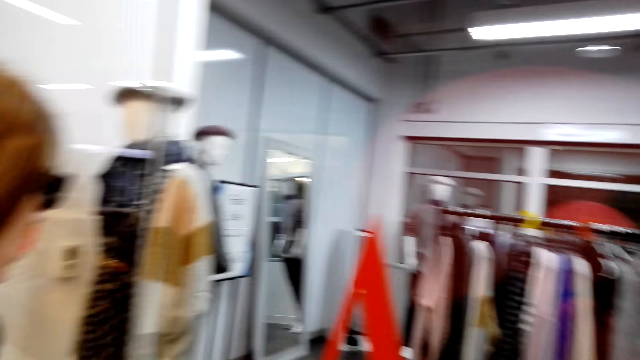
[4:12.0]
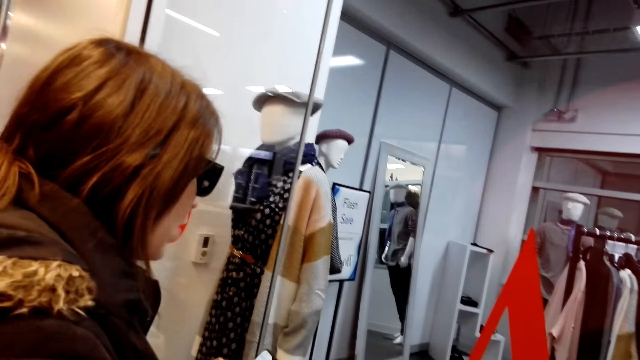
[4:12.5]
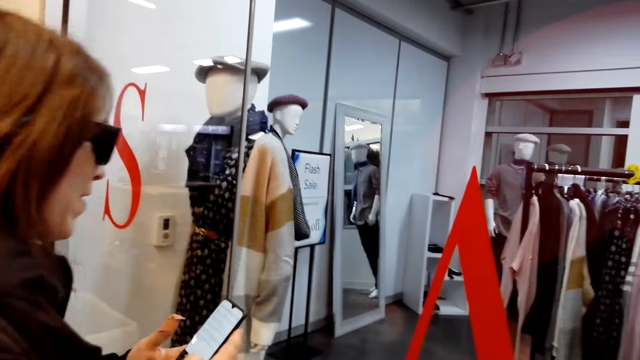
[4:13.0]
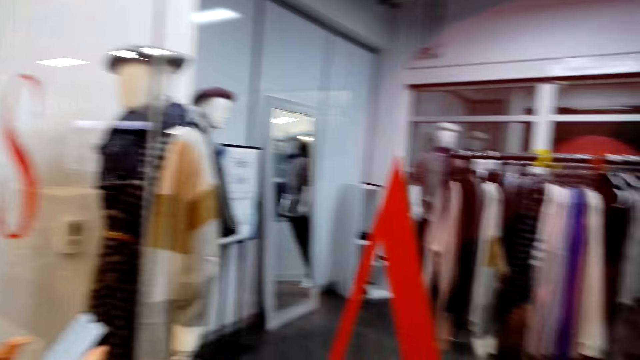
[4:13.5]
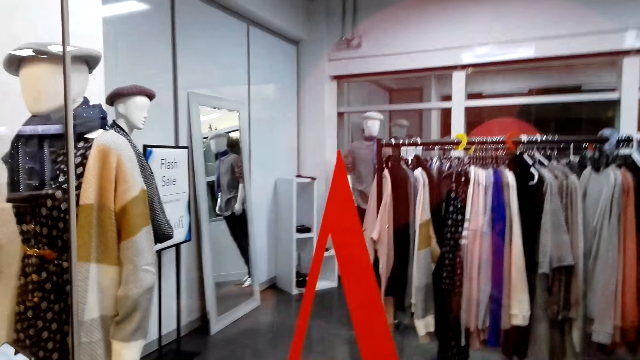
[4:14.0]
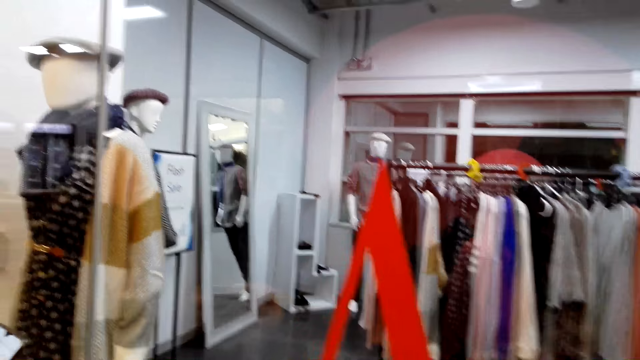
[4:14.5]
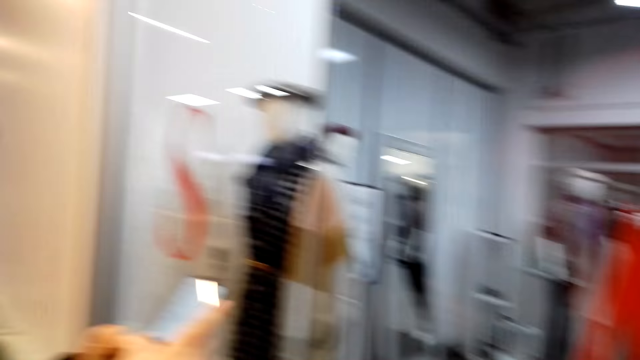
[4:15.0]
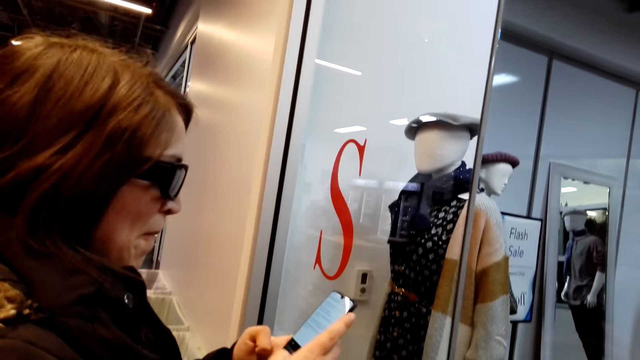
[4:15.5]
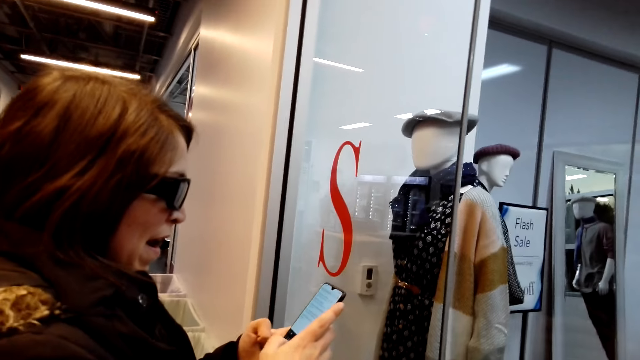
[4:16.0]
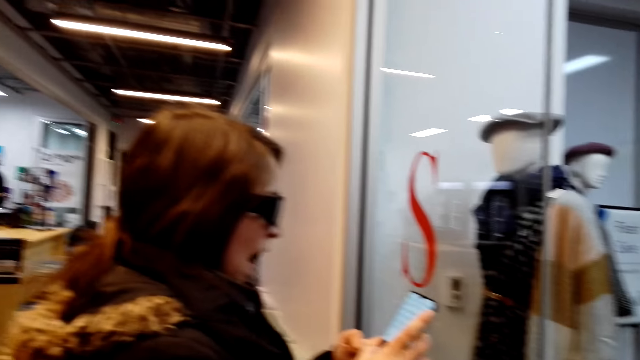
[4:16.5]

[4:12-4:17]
The camera wearer converses with a woman. They look at the woman. They look at the clothes store. The woman looks at the phone. The camera wearer looks at the woman.

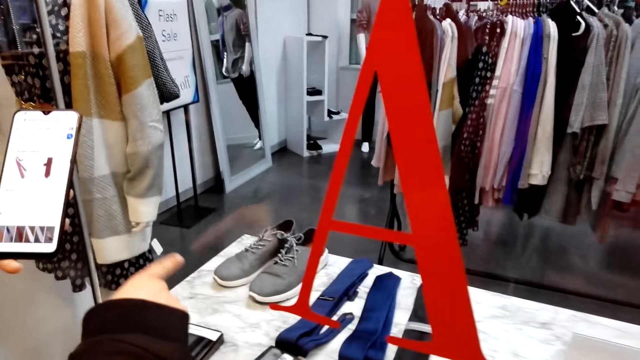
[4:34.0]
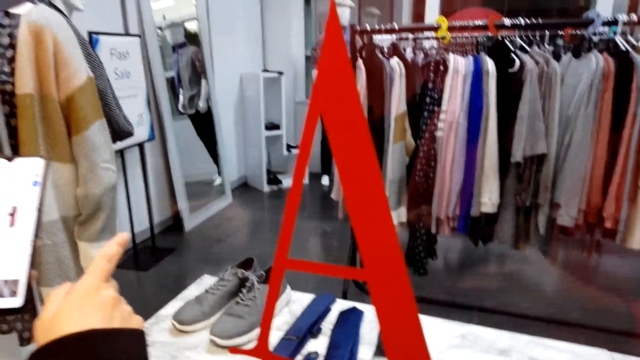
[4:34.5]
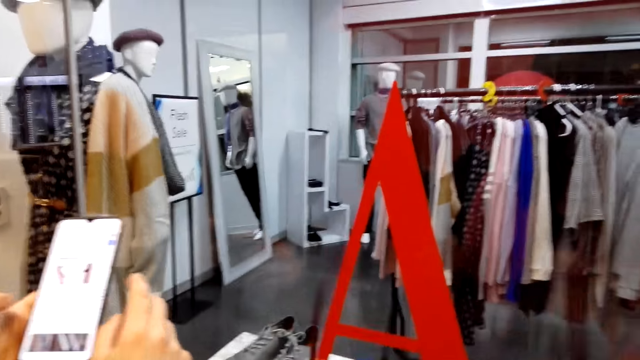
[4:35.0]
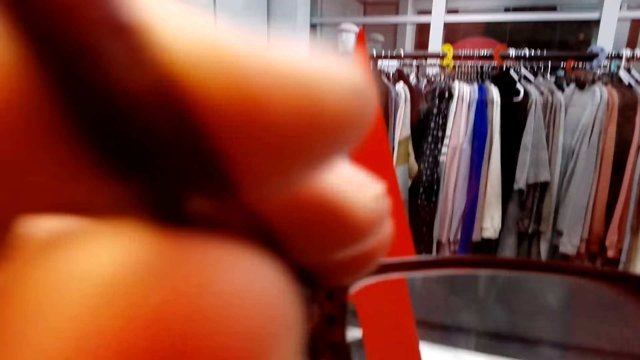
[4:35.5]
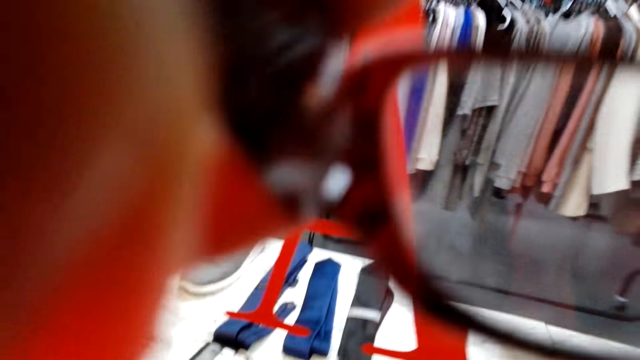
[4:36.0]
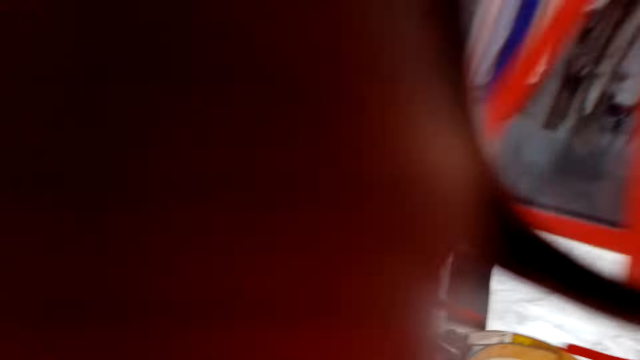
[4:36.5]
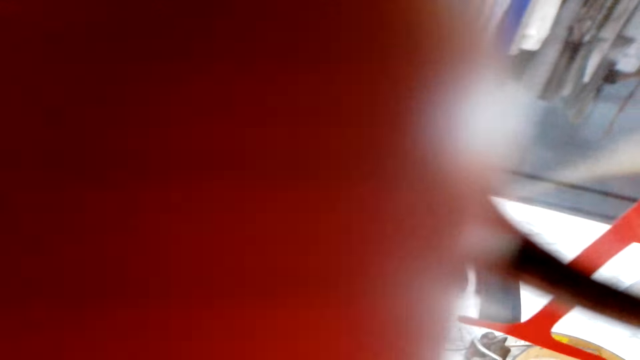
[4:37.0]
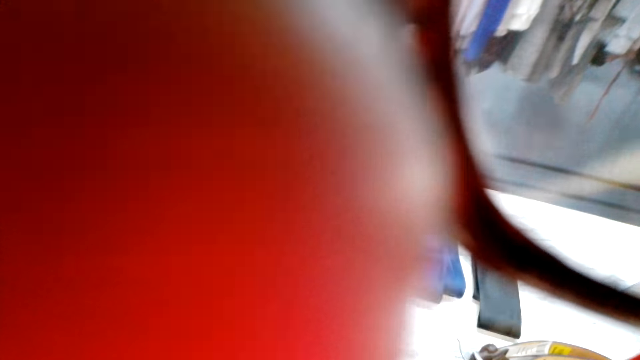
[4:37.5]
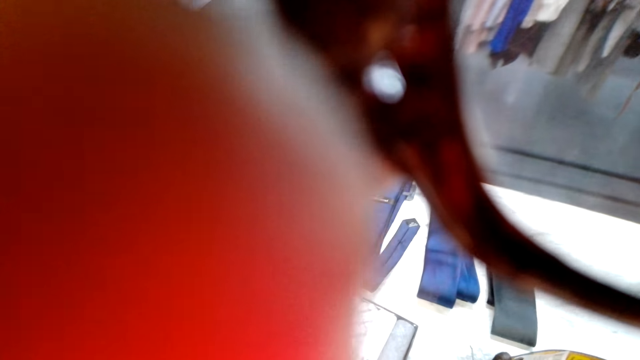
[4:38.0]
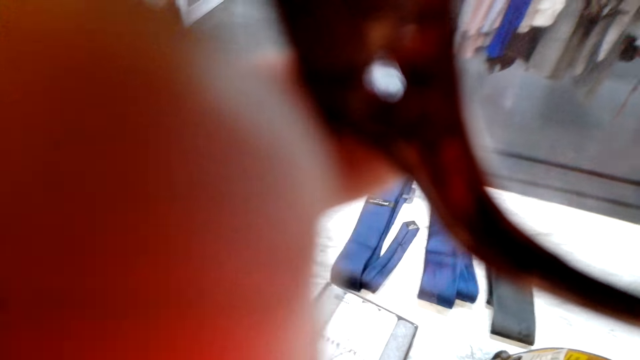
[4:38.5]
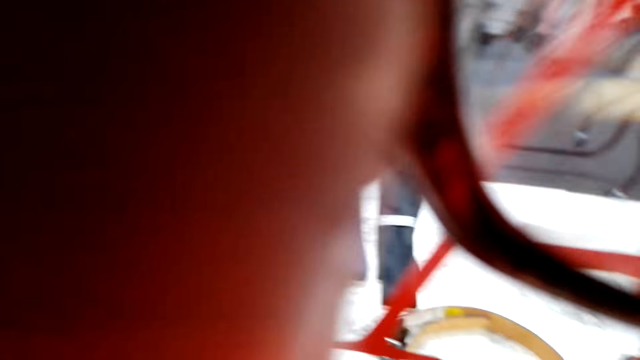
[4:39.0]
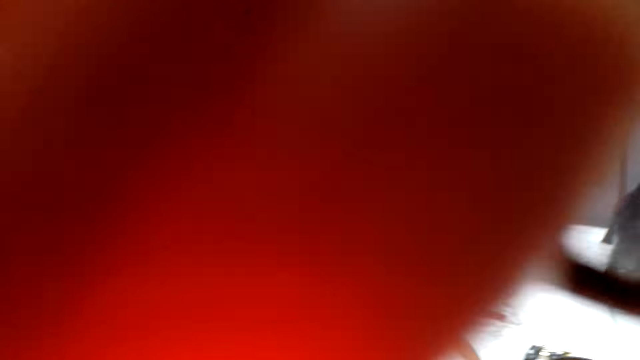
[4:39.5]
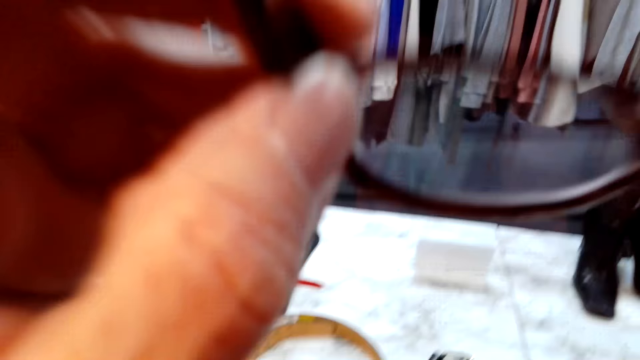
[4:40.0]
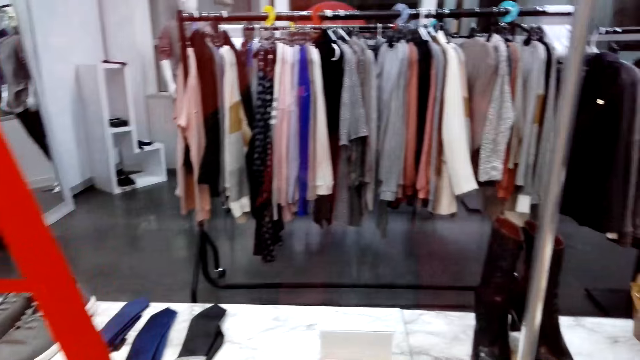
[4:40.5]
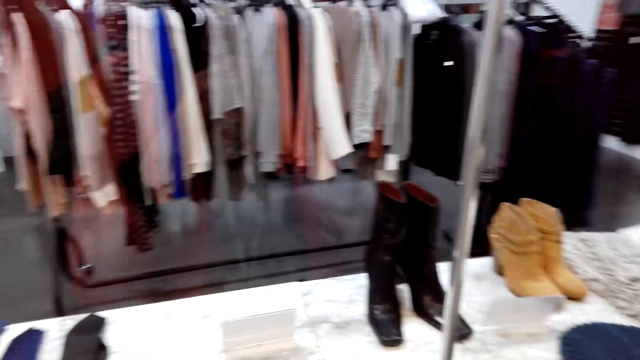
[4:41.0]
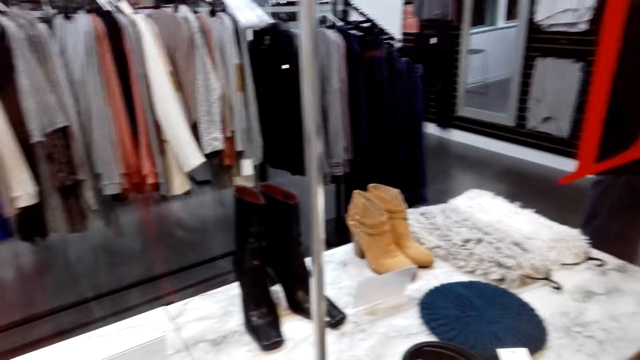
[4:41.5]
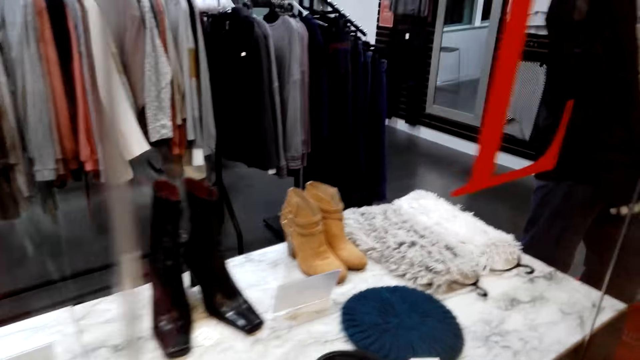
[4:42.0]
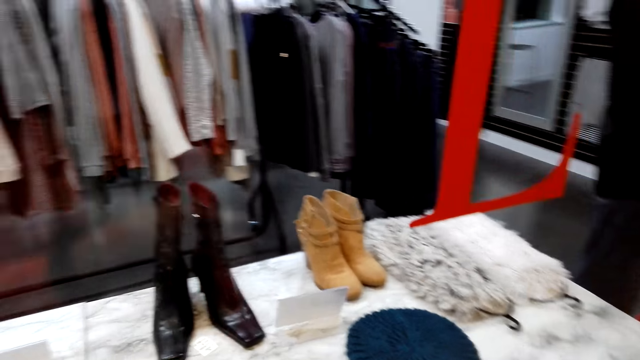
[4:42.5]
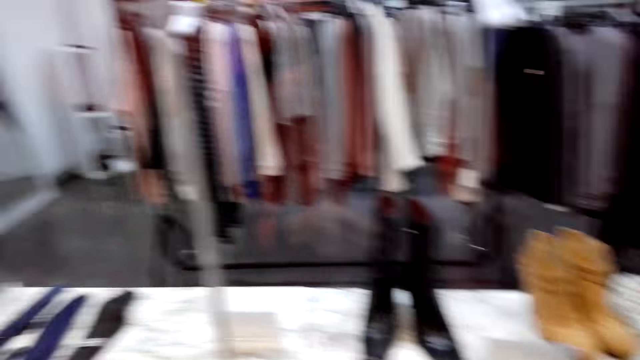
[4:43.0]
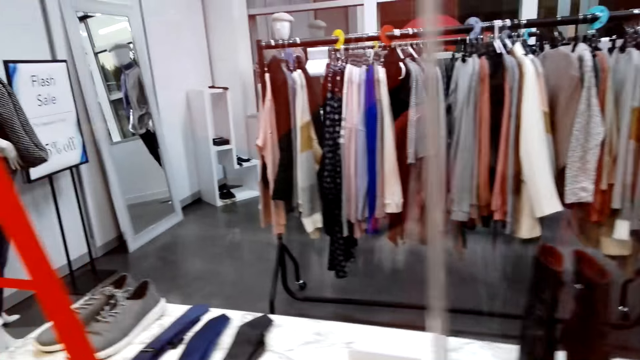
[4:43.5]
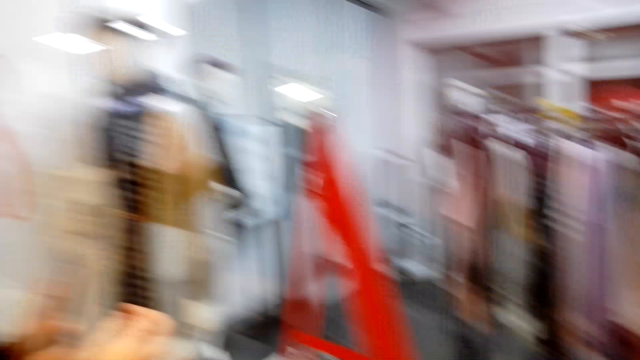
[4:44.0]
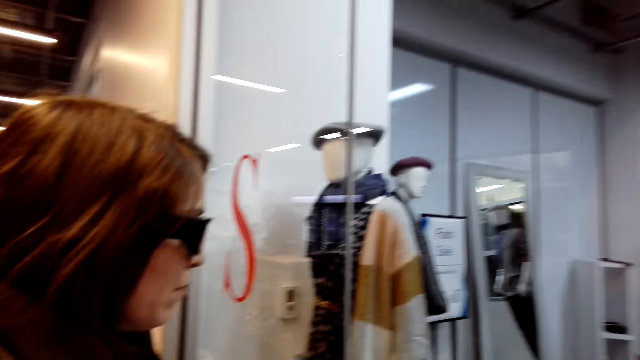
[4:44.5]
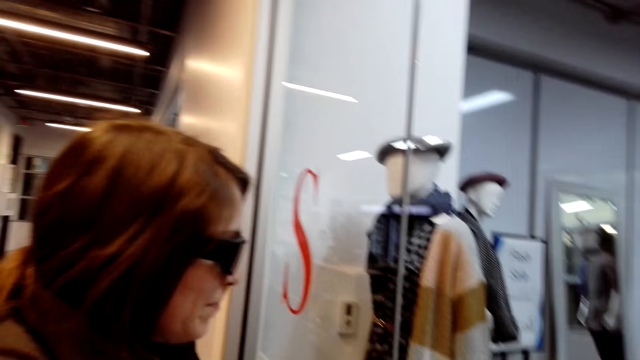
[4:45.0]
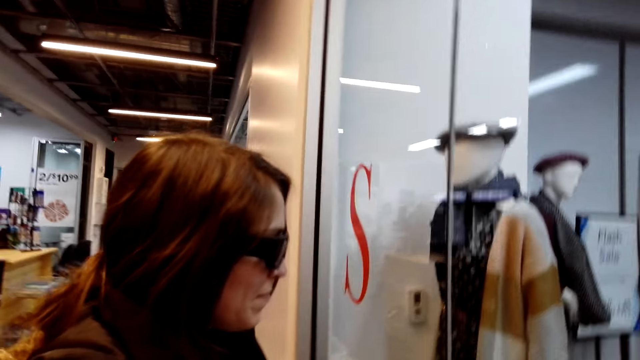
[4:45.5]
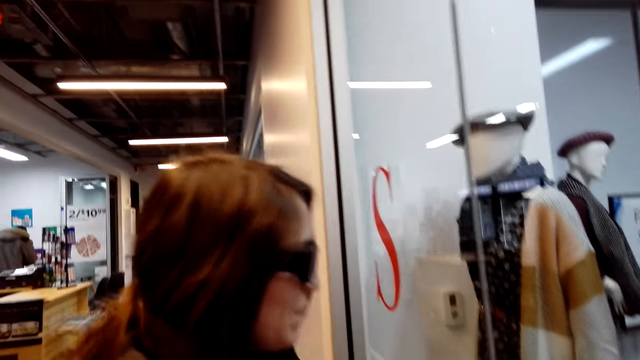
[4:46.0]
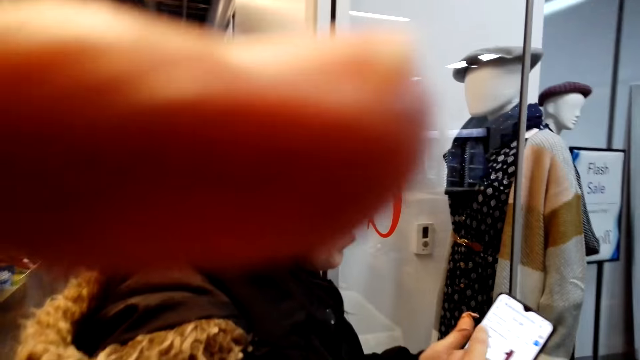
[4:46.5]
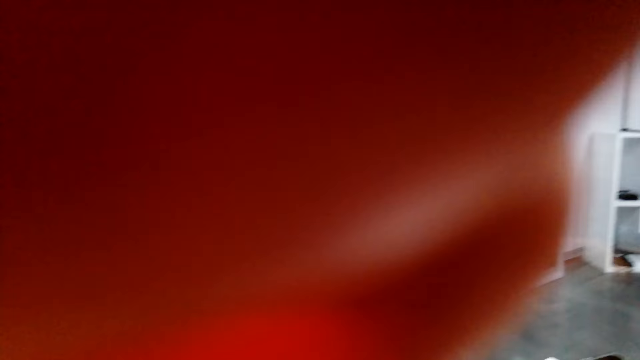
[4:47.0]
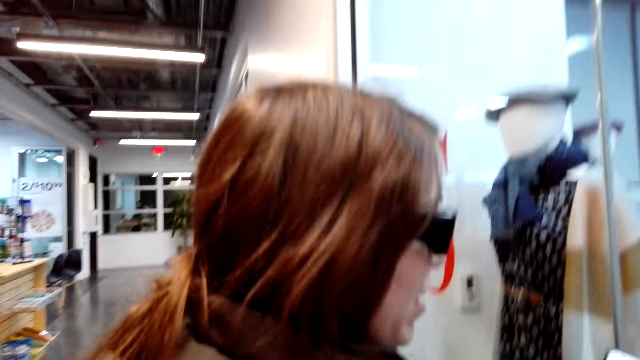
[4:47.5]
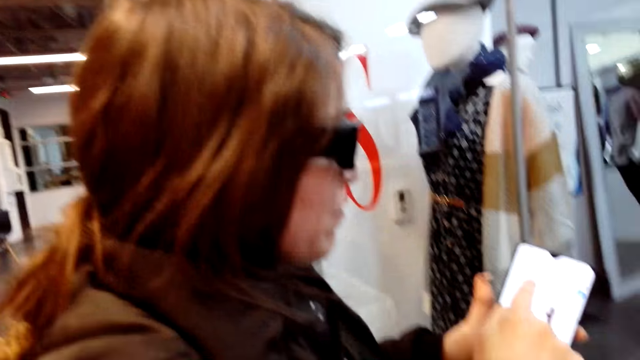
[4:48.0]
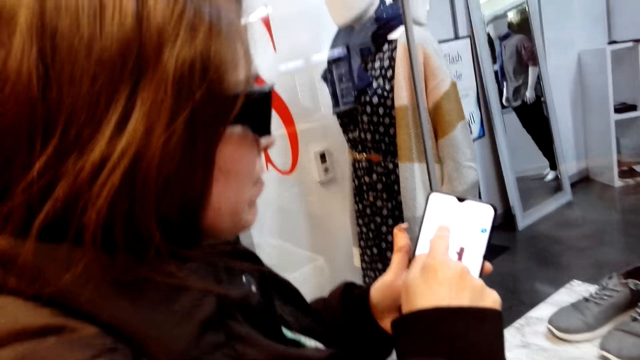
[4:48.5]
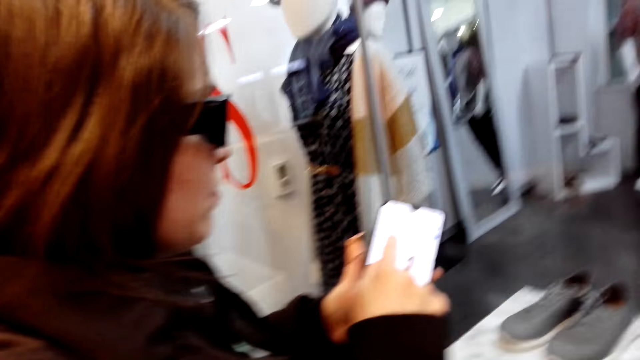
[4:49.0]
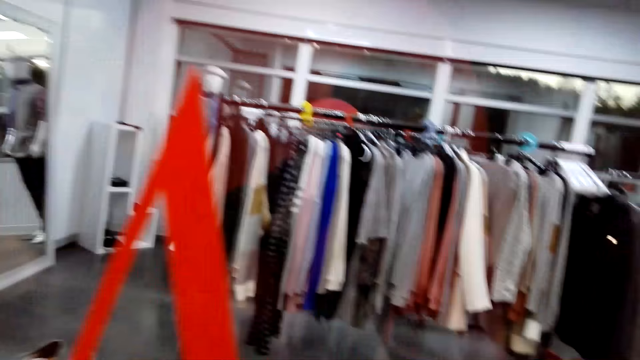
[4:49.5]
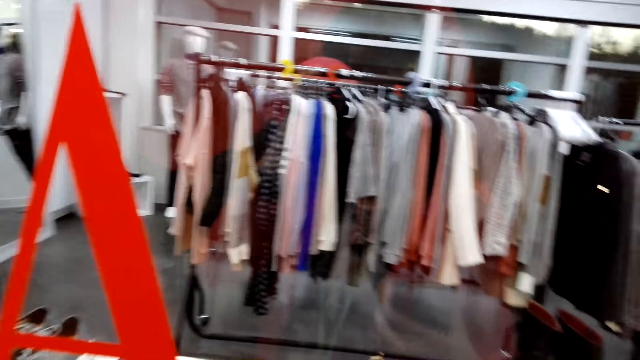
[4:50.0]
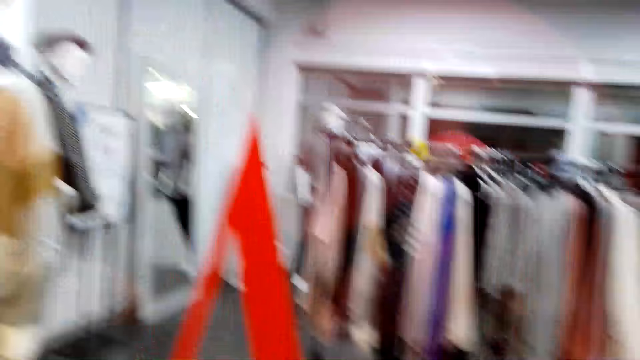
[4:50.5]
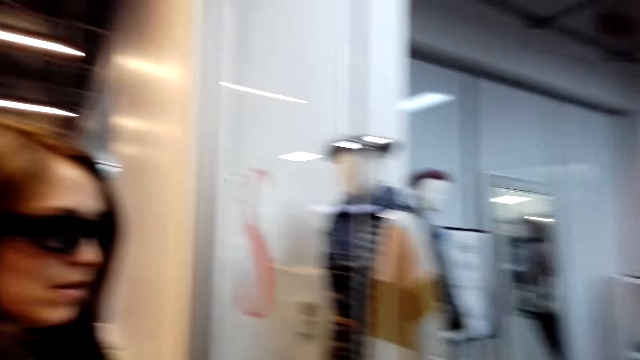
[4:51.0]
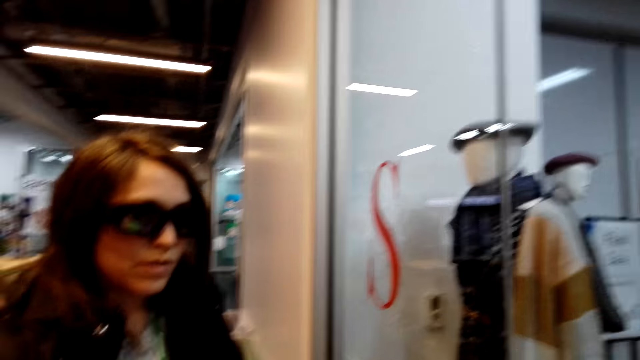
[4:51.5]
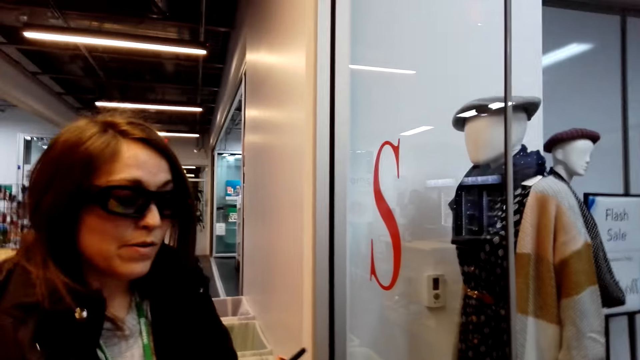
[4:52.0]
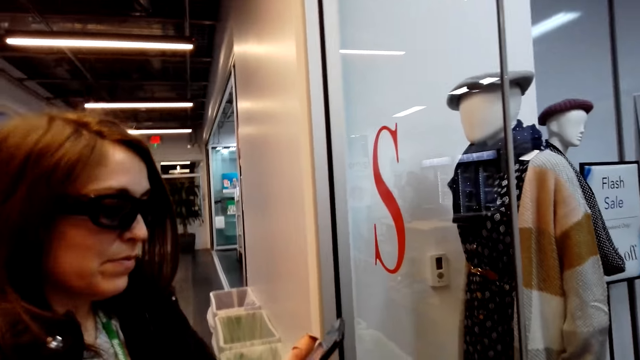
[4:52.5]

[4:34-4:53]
The camera wearer converses with a woman. The woman points out. The camera wearer puts on the eye glasses. They hold sunglasses. They converse with the woman. They look at the clothes store. They look at the woman. They look at the woman again. They adjust the camera. The woman scrolls through the phone. The camera wearer looks around.
